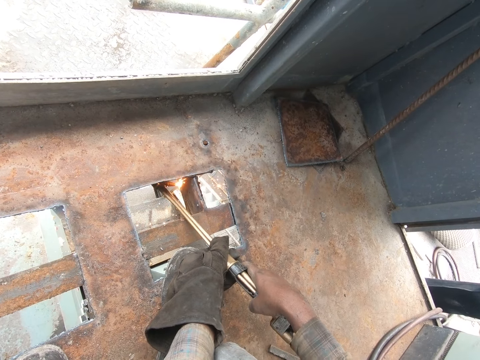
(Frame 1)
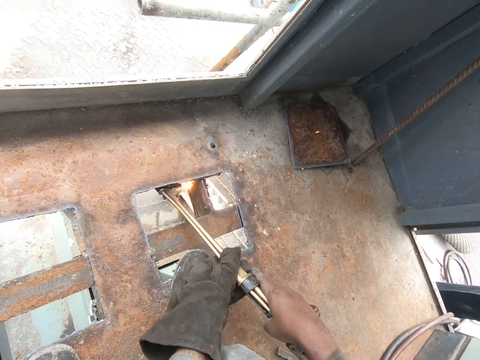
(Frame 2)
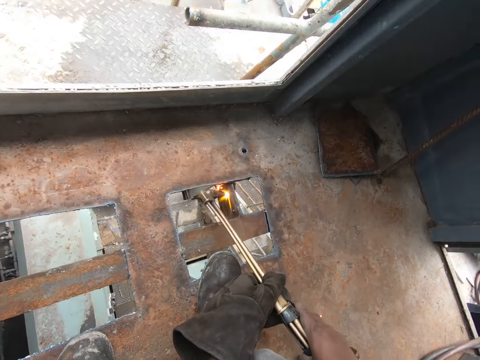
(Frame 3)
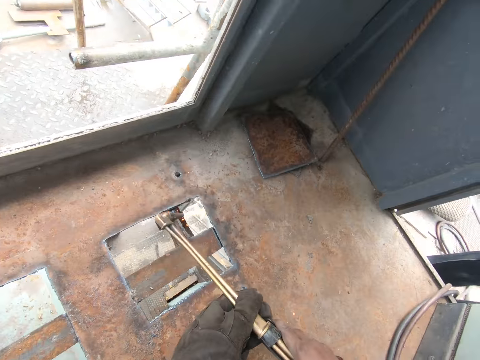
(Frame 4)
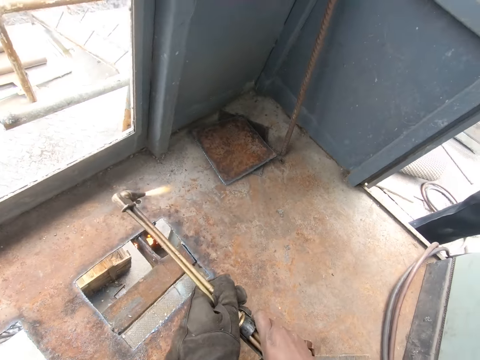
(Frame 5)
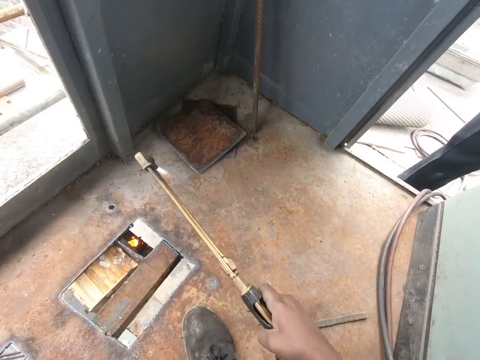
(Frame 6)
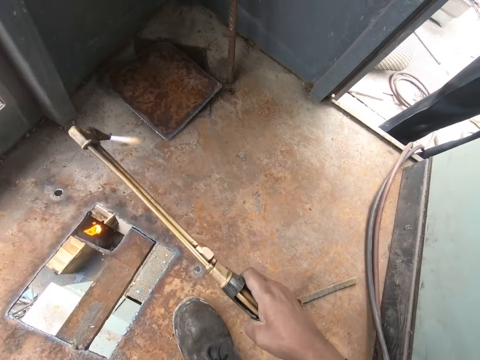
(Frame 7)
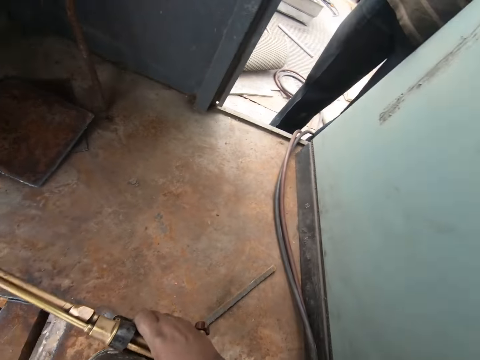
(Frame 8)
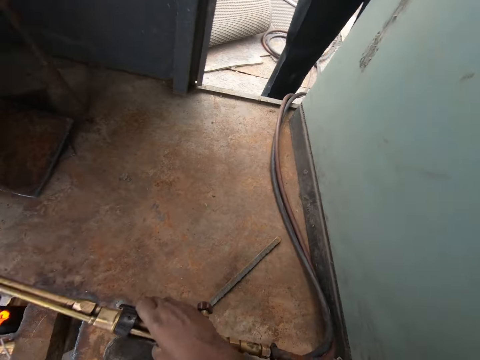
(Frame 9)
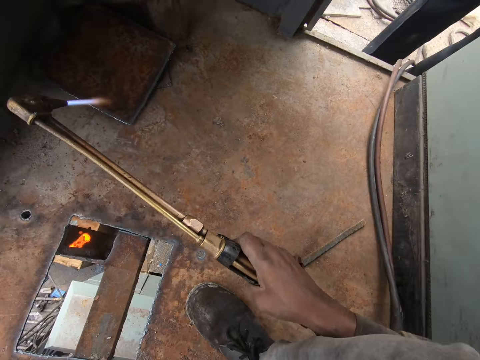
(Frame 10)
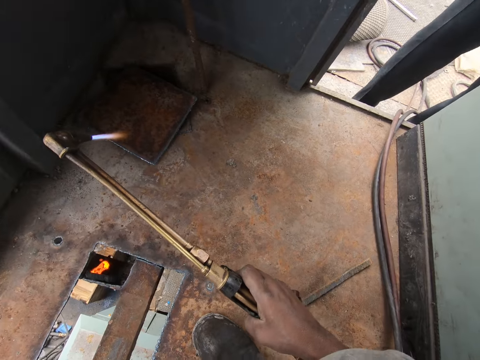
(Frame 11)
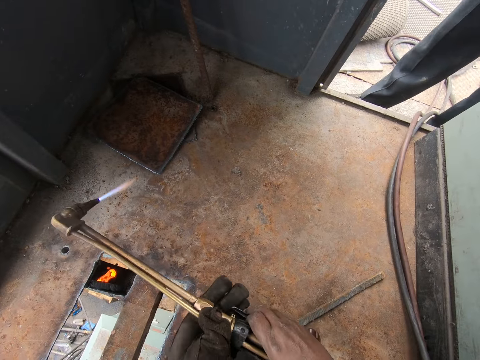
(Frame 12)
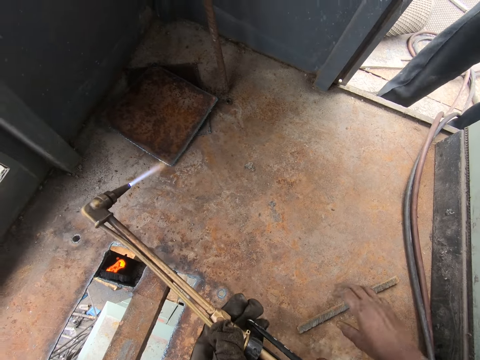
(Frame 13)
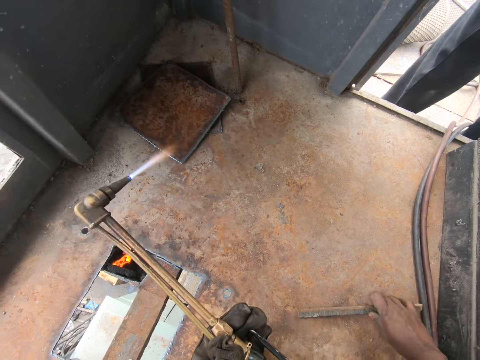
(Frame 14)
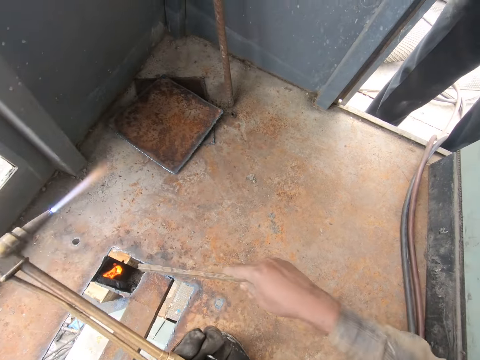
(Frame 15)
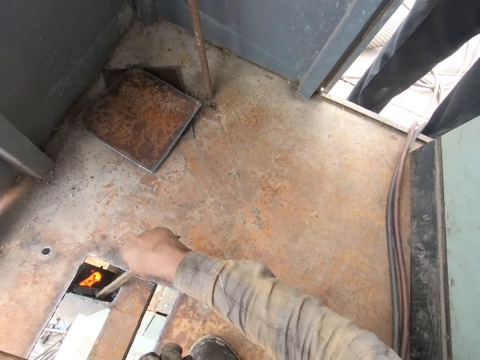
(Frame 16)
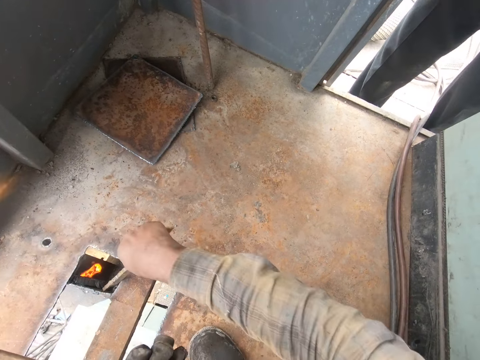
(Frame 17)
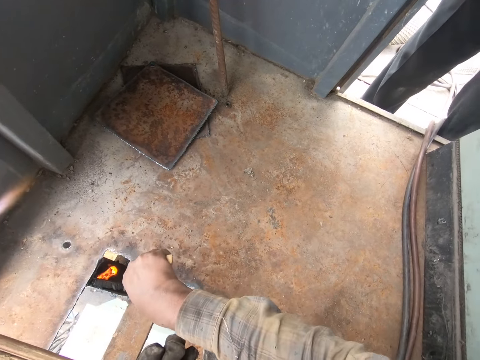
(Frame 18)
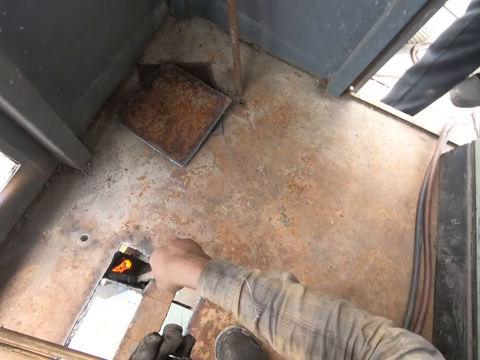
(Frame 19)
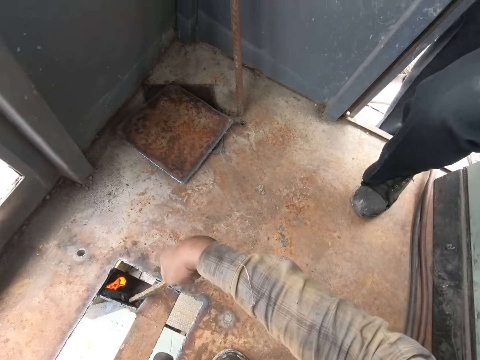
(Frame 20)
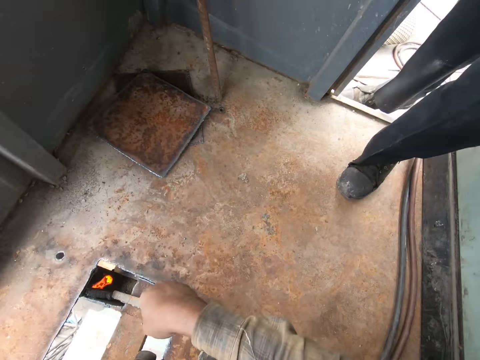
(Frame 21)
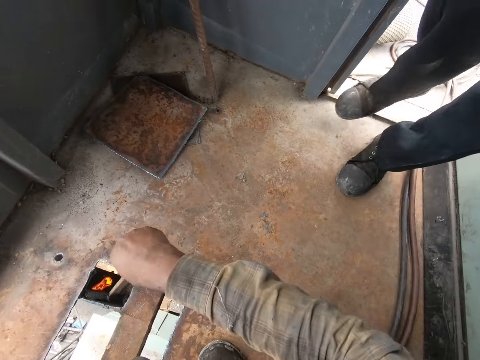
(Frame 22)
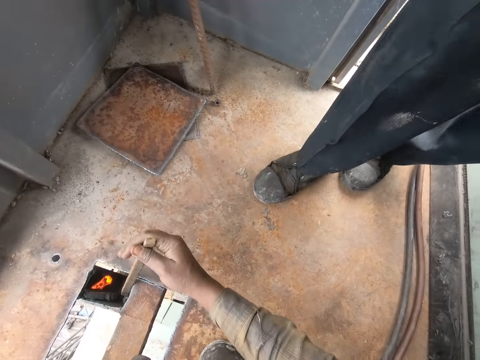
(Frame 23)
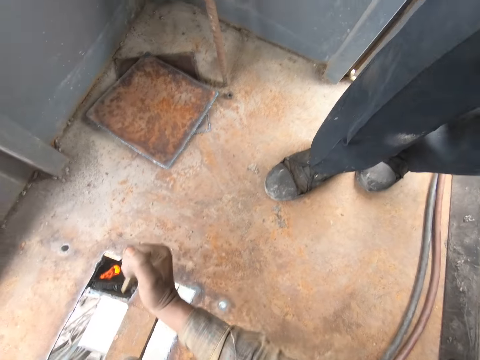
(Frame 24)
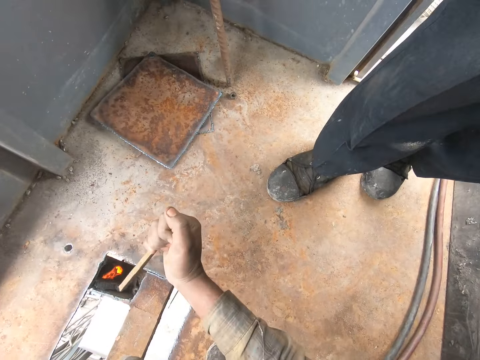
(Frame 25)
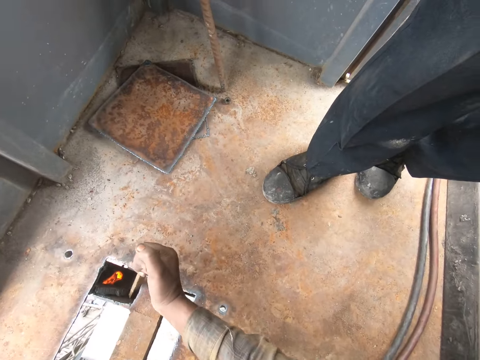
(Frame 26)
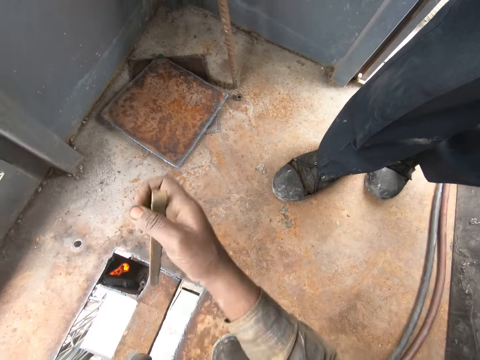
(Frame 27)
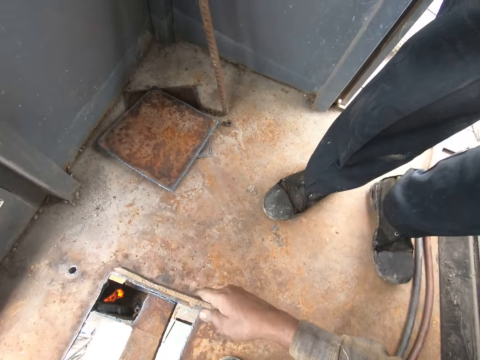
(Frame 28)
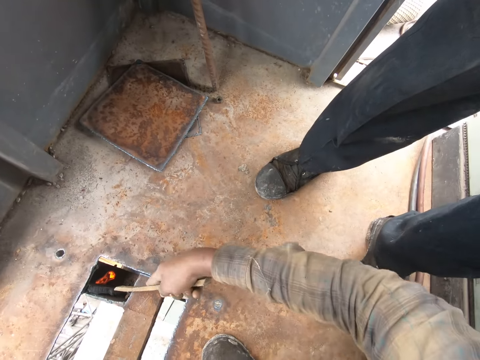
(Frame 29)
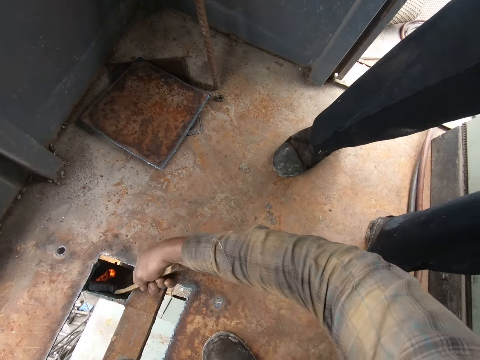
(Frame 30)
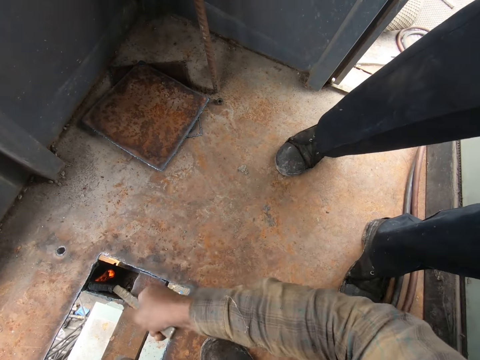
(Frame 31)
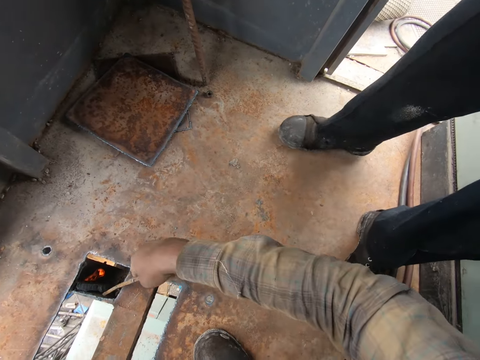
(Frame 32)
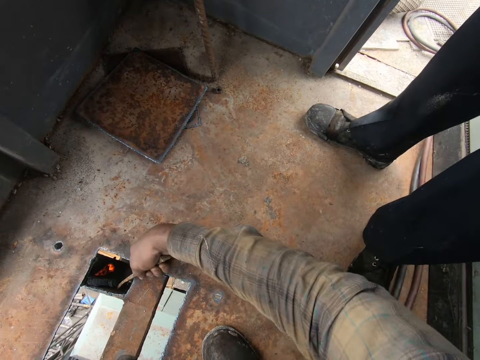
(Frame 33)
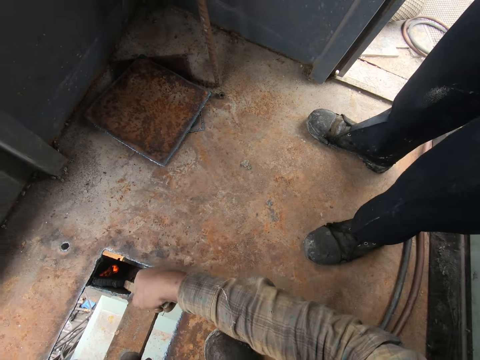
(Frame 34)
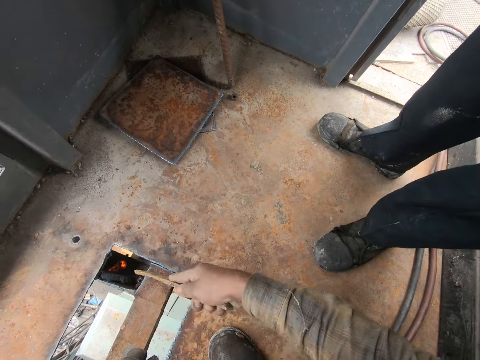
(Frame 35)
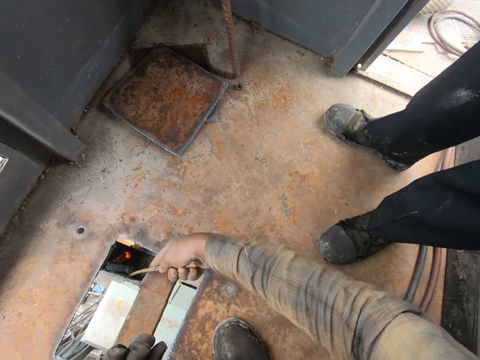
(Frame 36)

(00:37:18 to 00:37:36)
The camera wearer lifts the gas lighter with his left hand. He holds the gas lighter with his right hand. He holds the gas lighter with his left hand. He takes a metal file or metal rod from the ground. He carries the metal file with his right hand. He uses the file on the hole. He moves the metal. A man walks close to the camera wearer. The camera wearer hits the metal rod down. He turns the metal file upside down. He puts the metal file in the hole with his right hand.

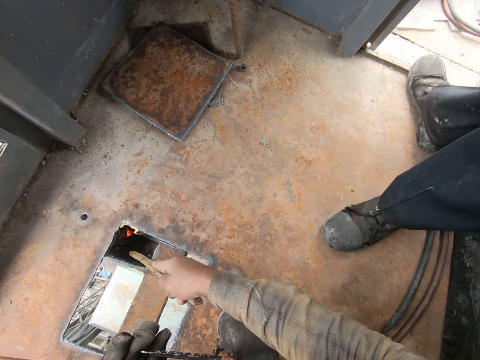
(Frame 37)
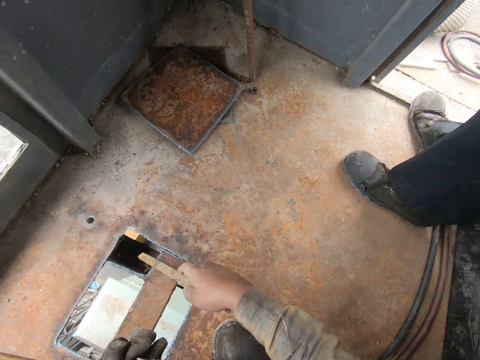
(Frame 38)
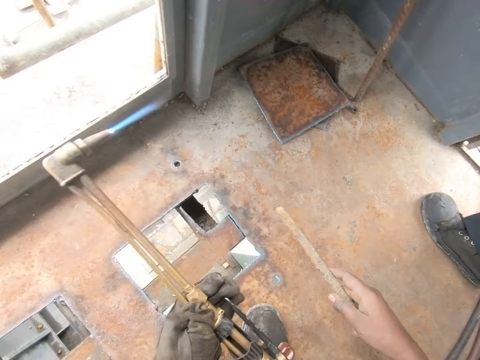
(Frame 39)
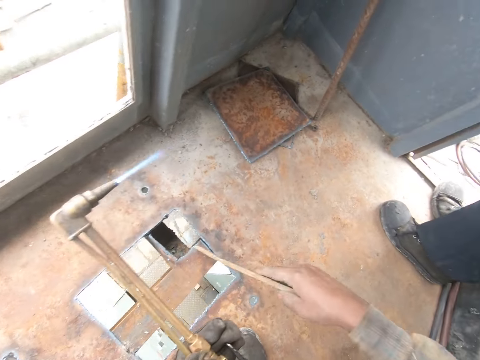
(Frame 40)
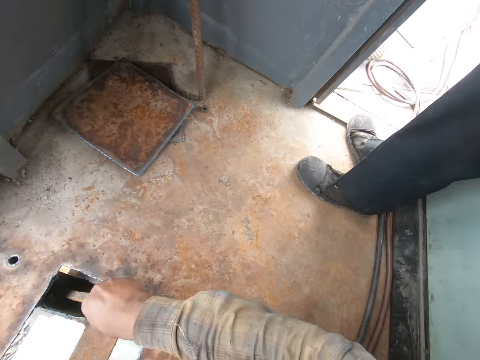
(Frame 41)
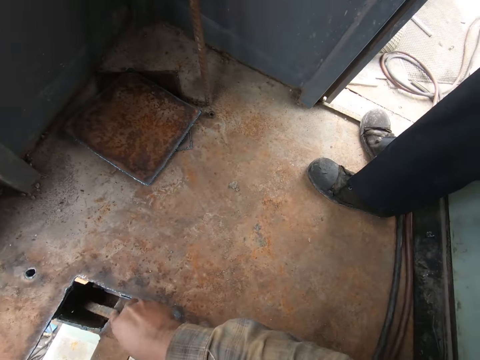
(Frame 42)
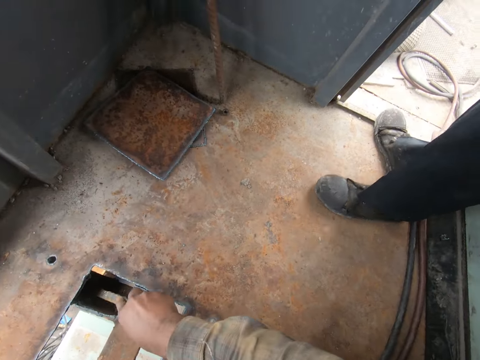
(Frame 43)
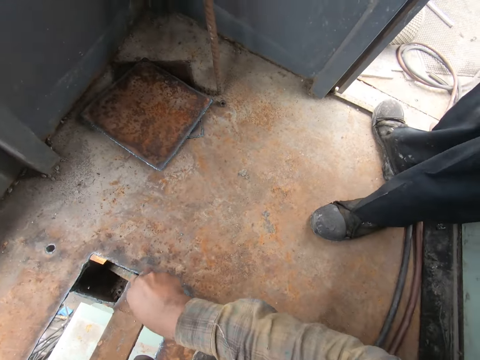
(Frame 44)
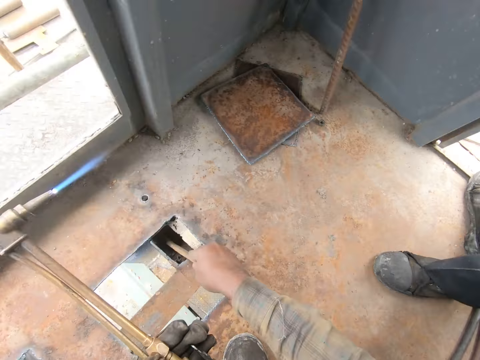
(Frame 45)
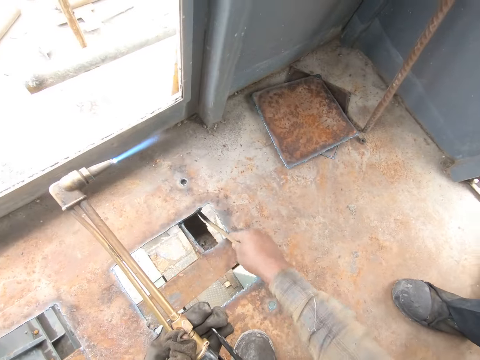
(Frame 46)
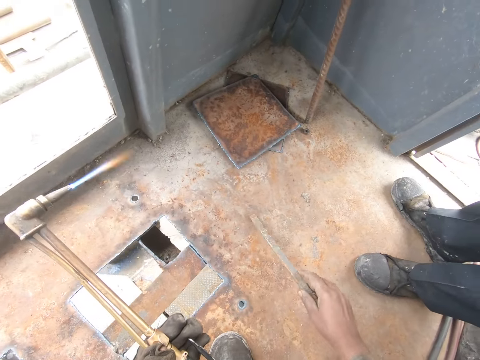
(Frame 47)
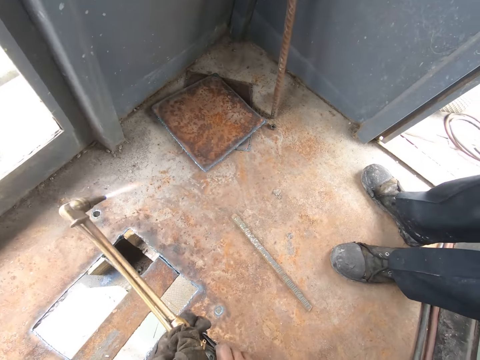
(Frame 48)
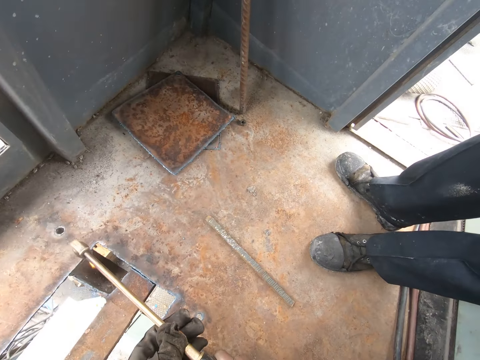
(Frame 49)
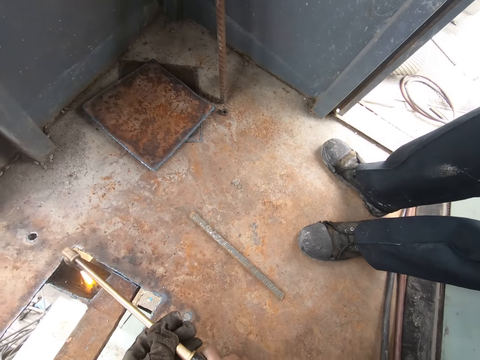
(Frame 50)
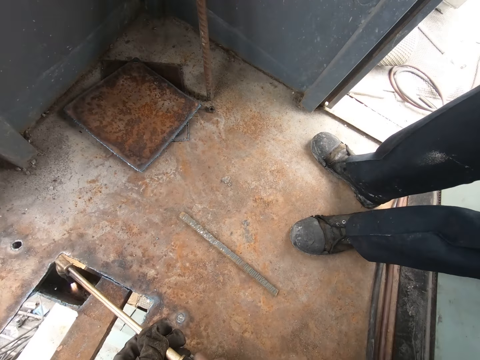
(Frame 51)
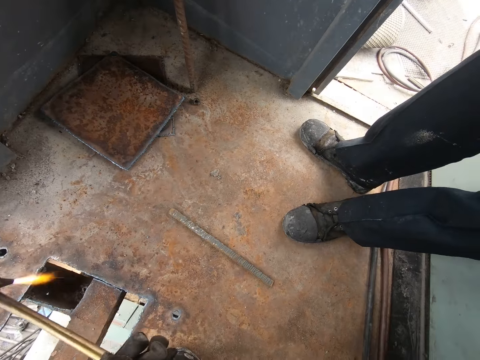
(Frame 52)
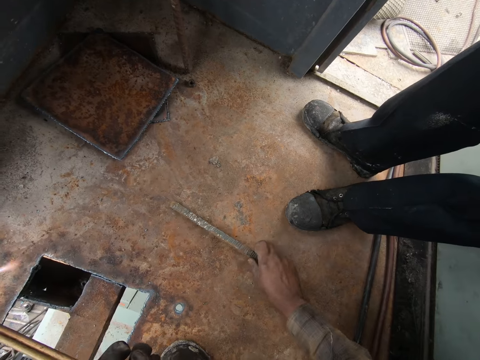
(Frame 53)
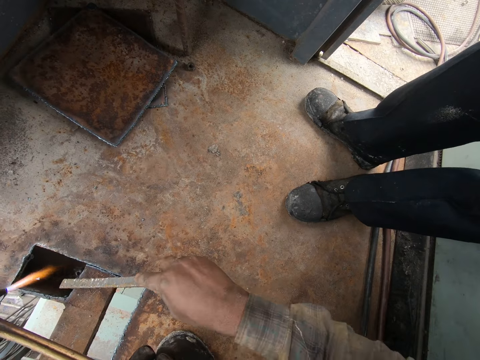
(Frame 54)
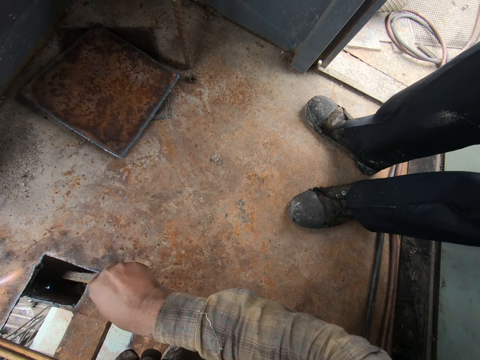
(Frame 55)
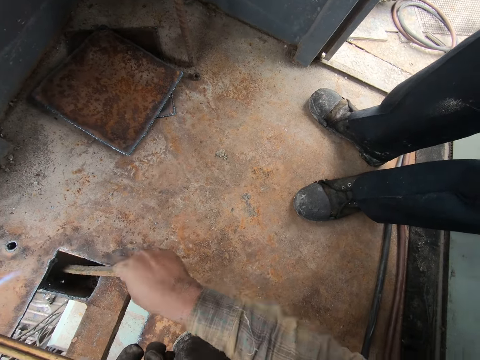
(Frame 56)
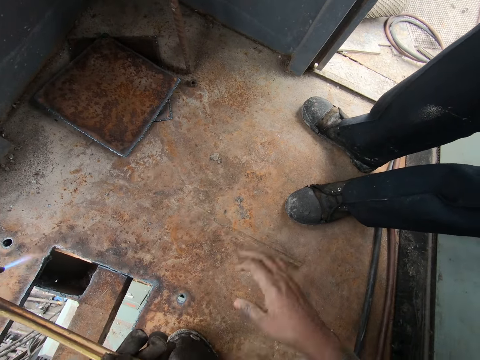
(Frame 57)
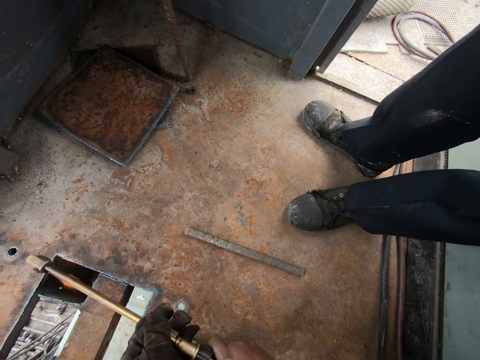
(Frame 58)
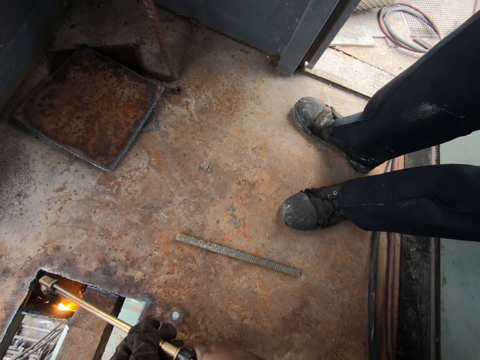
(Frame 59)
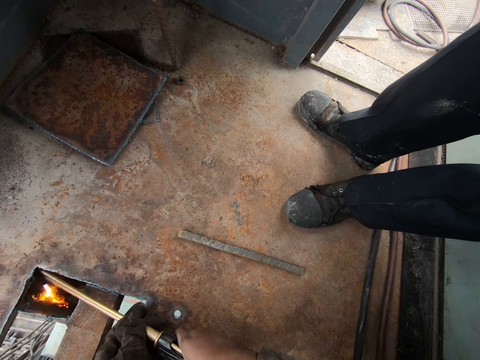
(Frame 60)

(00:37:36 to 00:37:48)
The camera wearer lifts his left hand. He puts his left hand in the hole. He puts the file on the floor. He holds the gas lighter with both hands. He welds the metal. He takes the metal file from the floor. He churns up the hole. He puts the metal file on the floor. He holds the gas lighter with both hands. He welds the metal.
